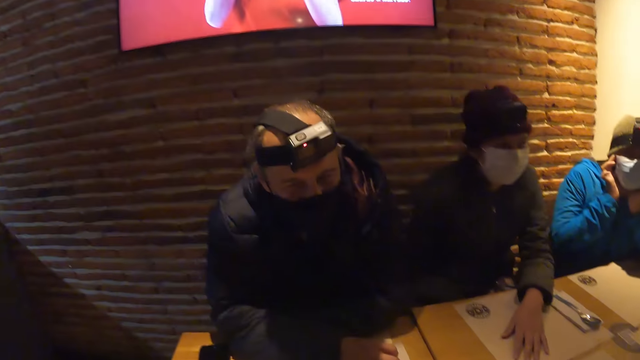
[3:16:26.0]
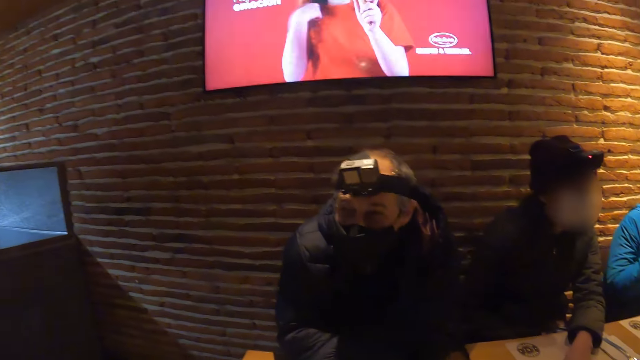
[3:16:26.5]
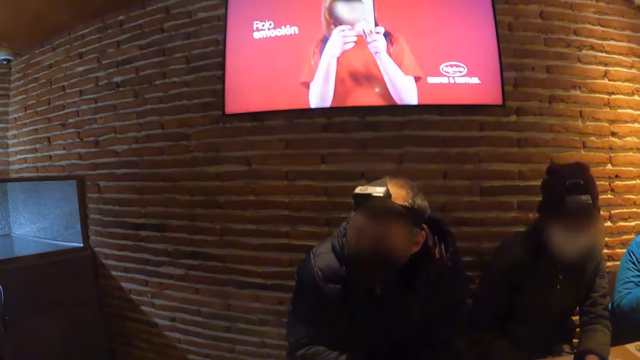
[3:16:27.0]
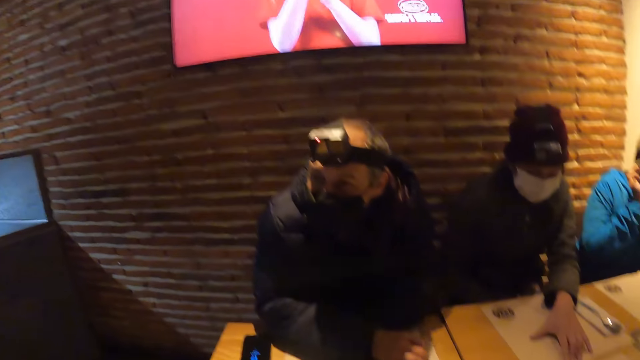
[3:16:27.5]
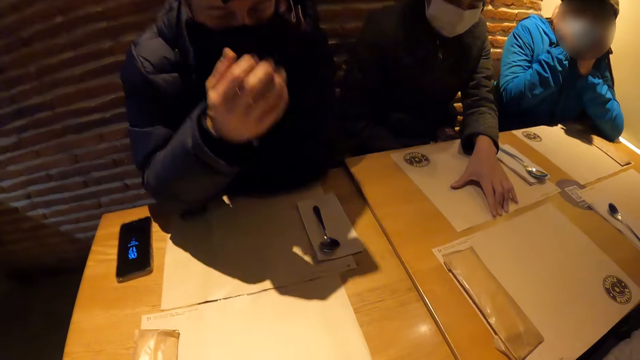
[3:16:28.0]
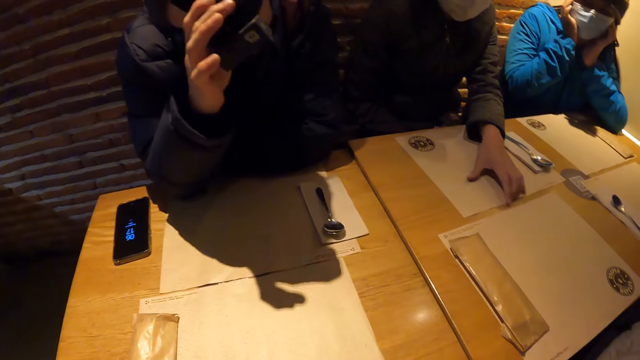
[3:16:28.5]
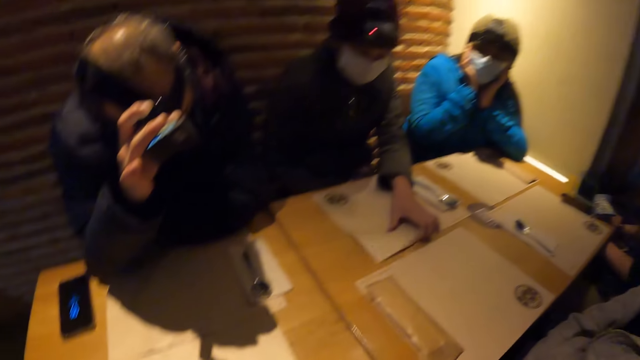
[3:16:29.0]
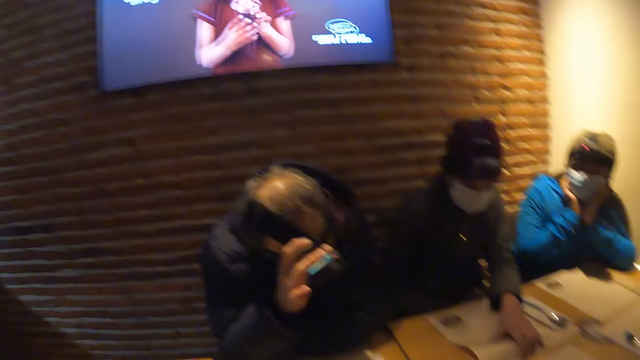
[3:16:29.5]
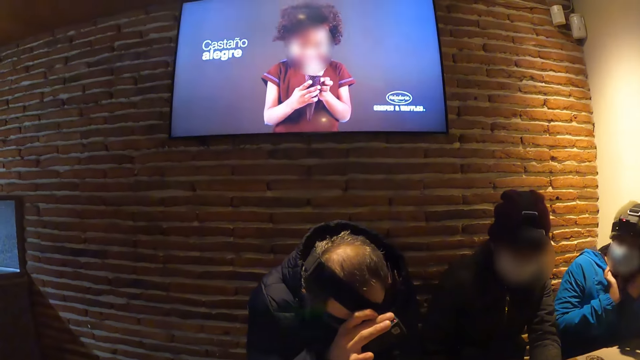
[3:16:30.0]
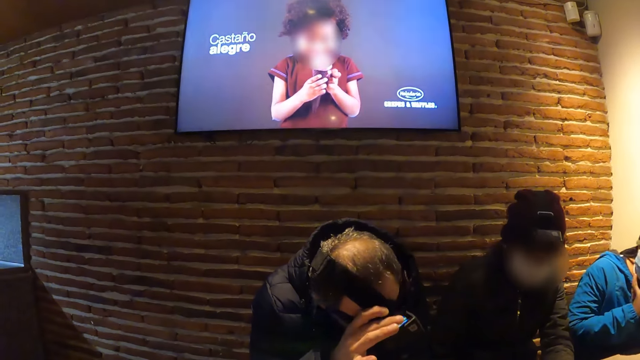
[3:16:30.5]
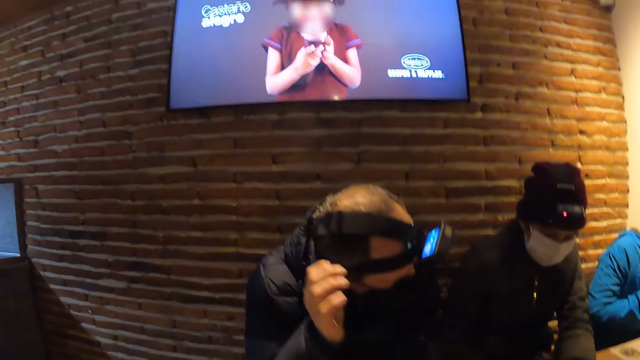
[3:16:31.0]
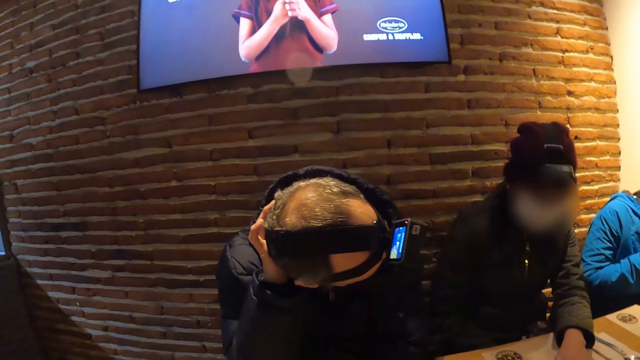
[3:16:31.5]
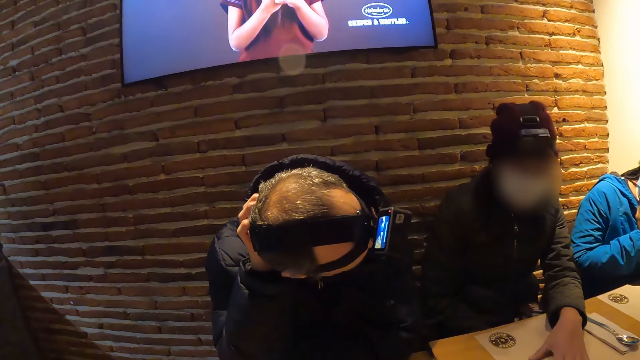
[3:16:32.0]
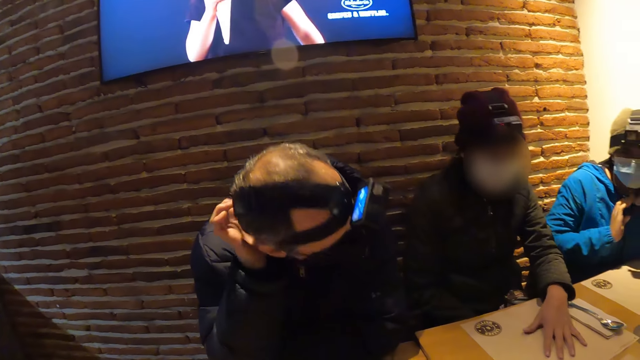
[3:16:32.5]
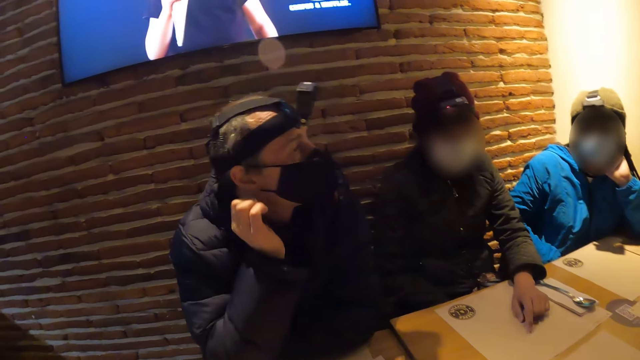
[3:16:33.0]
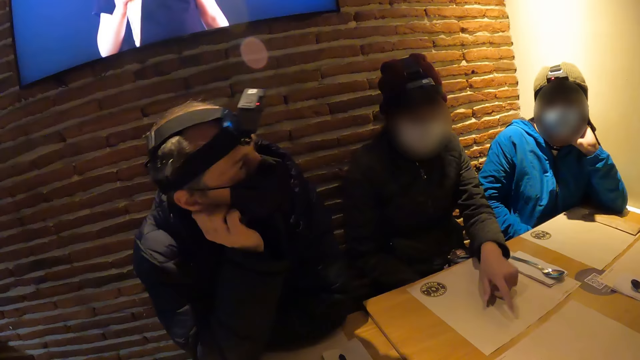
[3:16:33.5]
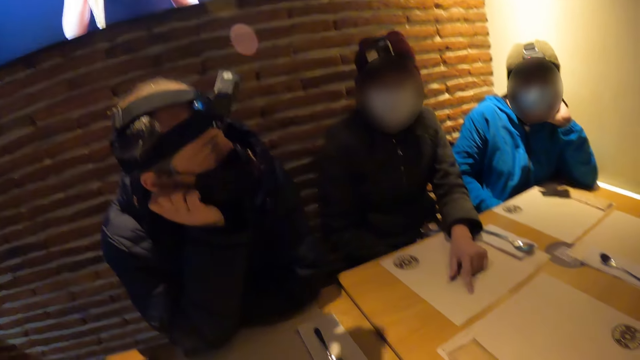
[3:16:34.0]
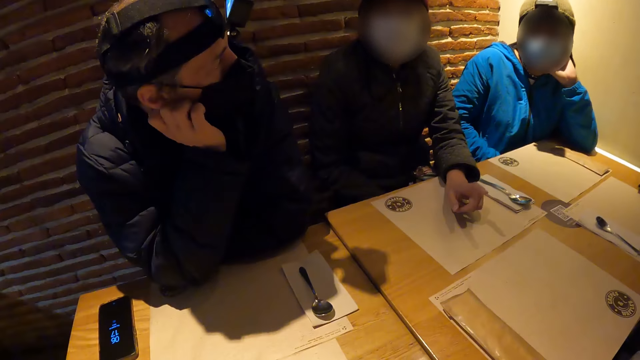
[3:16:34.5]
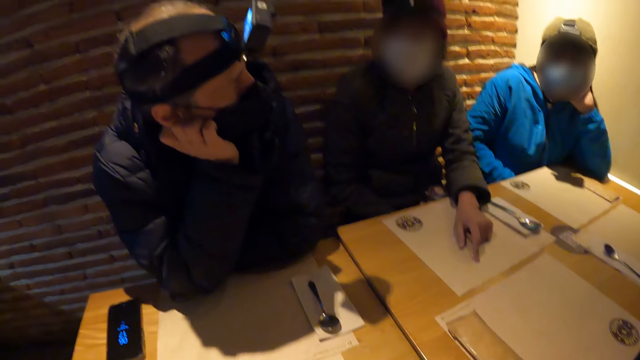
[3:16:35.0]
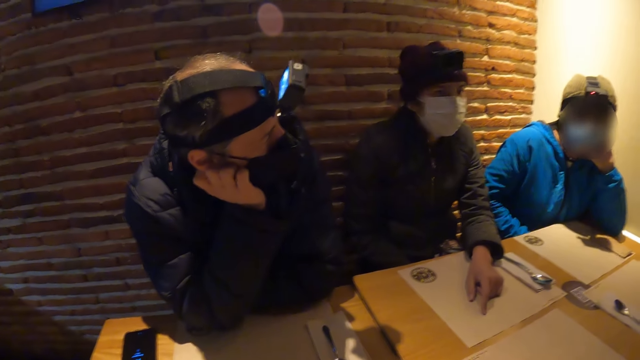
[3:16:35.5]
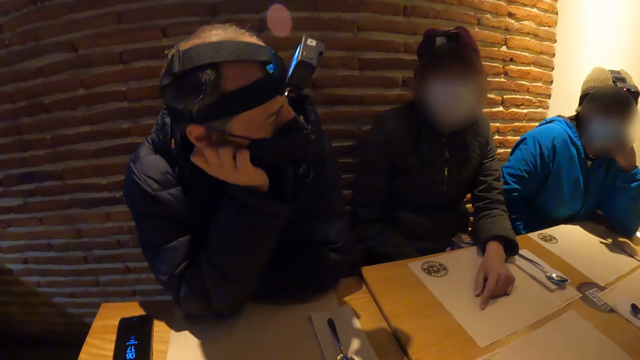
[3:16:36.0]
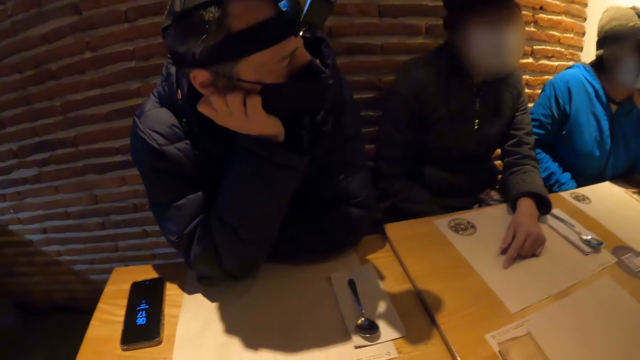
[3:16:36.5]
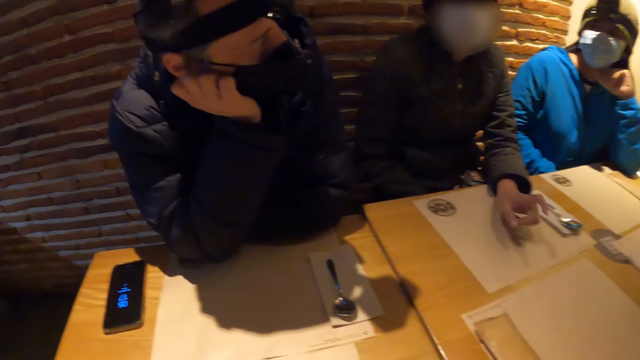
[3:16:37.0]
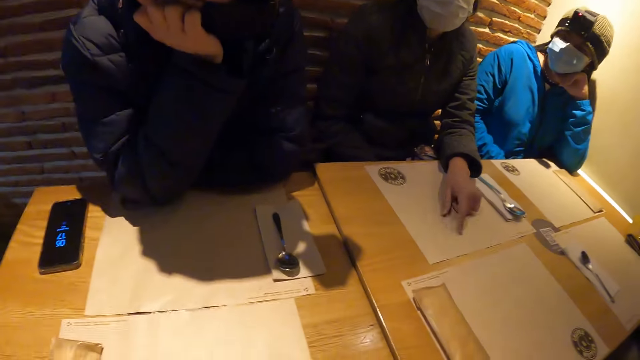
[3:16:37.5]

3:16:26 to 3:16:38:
A man touches a head camera with his right hand and adjusts the camera on the head. A woman squeezes the table mat with her left hand. The camera wearer watches television. The woman converses with the camera wearer and the group of people at the table. The man points at the piece of paper on the table.

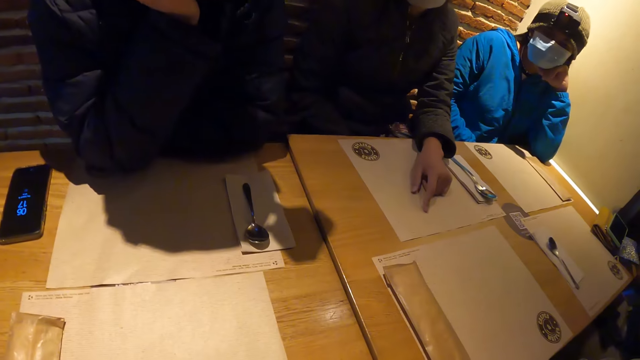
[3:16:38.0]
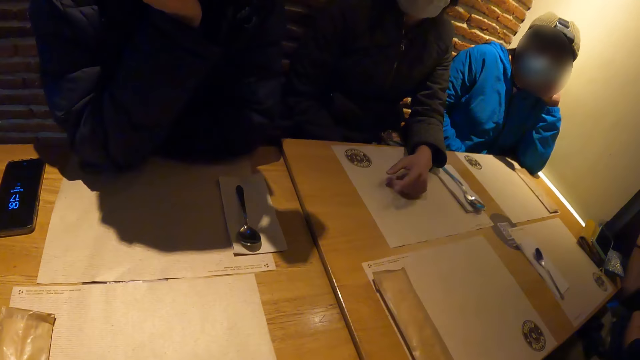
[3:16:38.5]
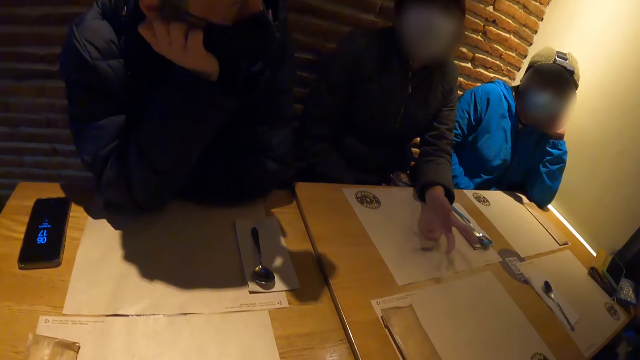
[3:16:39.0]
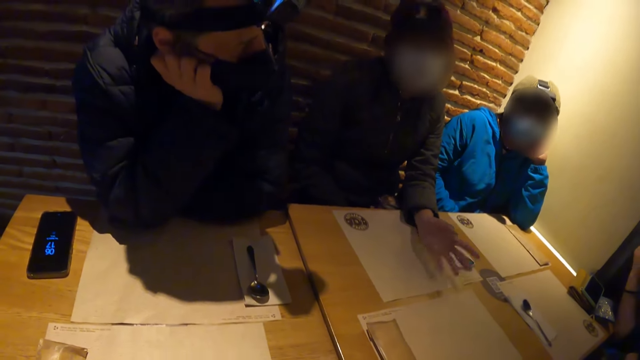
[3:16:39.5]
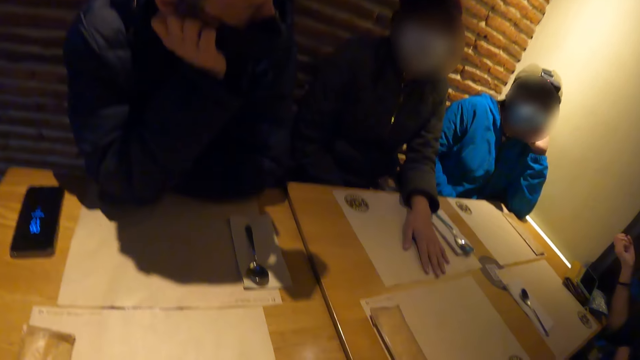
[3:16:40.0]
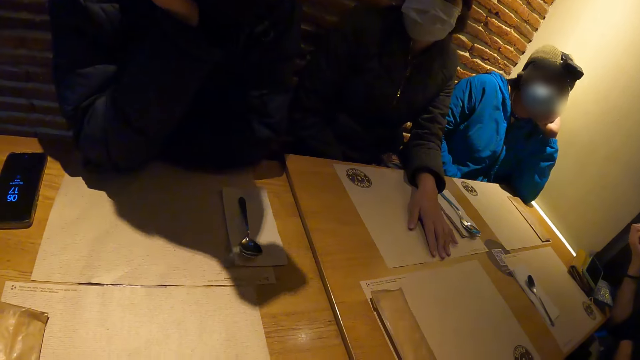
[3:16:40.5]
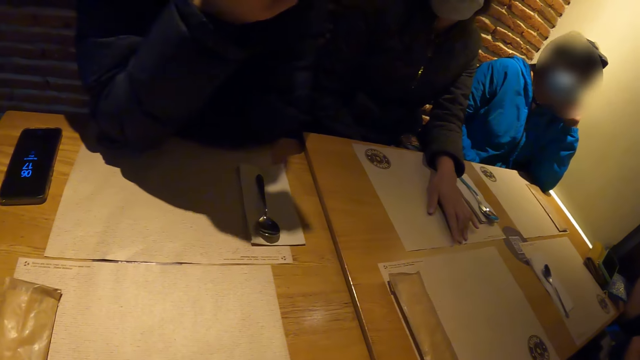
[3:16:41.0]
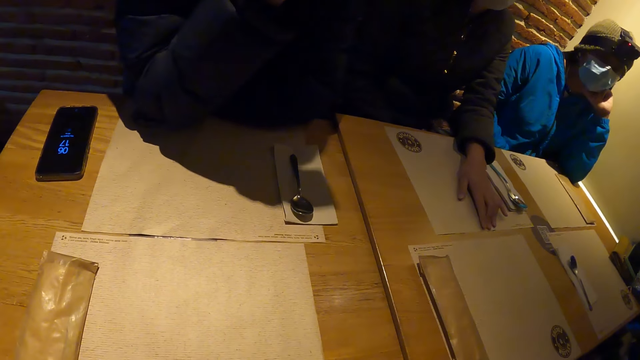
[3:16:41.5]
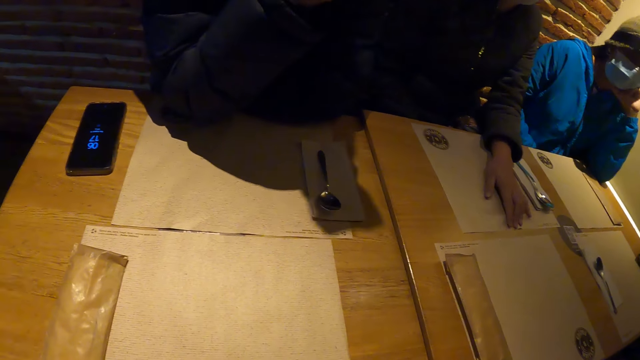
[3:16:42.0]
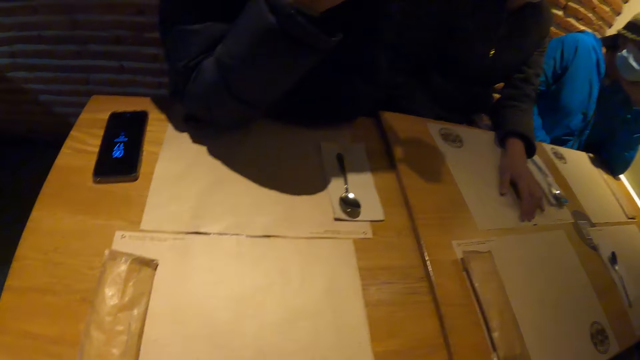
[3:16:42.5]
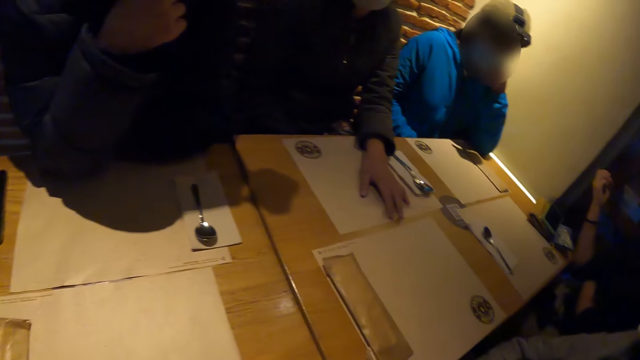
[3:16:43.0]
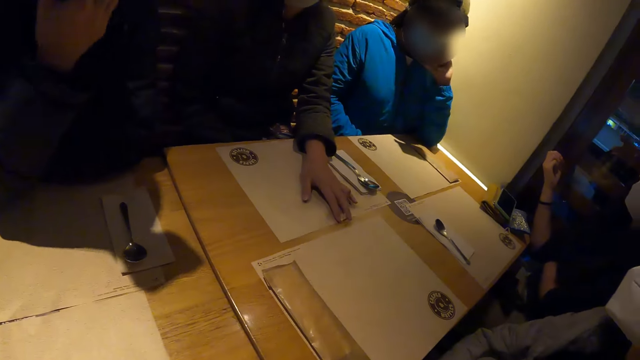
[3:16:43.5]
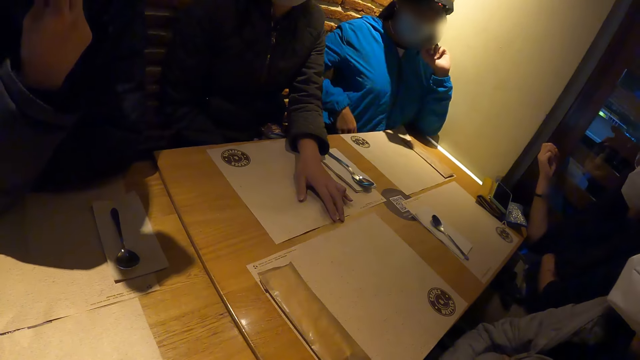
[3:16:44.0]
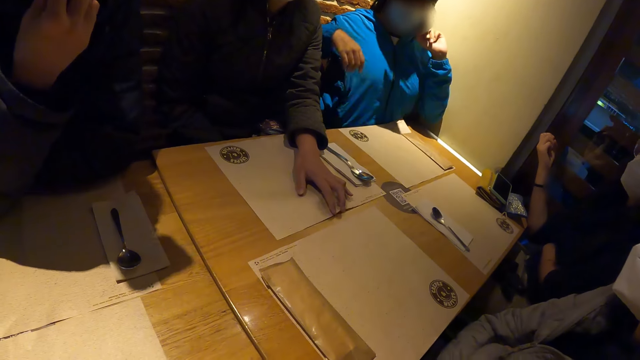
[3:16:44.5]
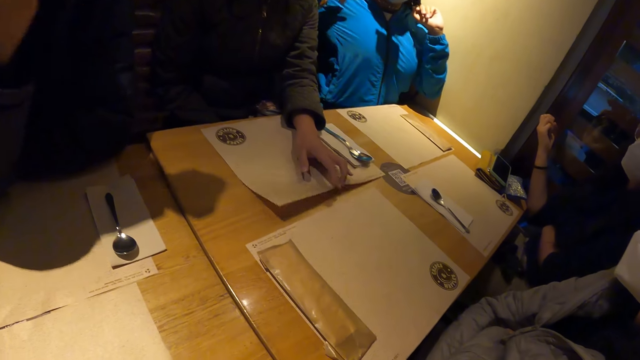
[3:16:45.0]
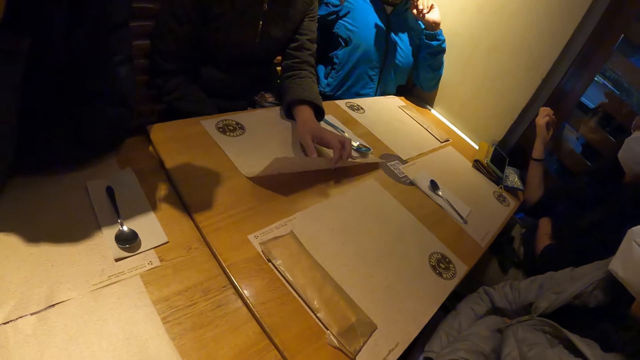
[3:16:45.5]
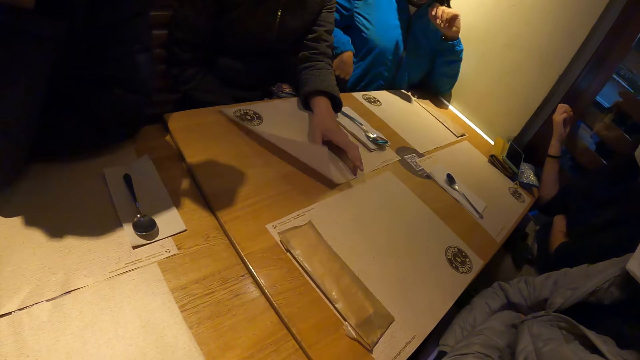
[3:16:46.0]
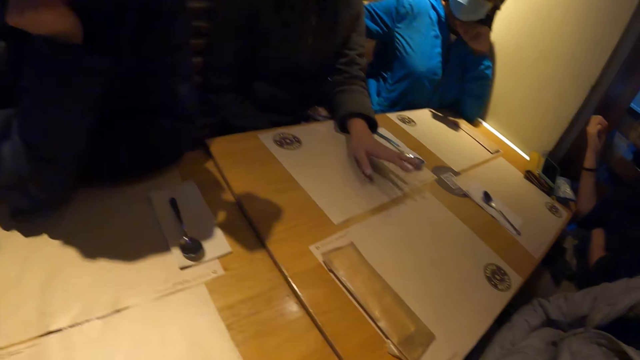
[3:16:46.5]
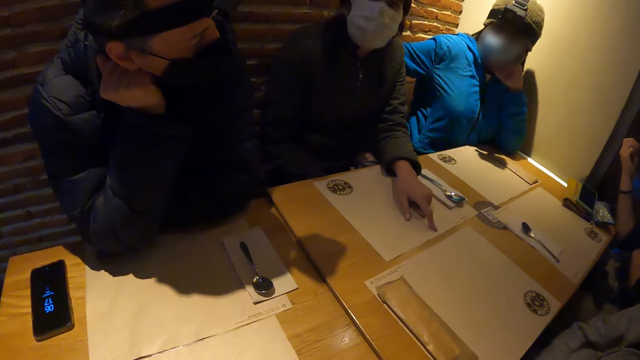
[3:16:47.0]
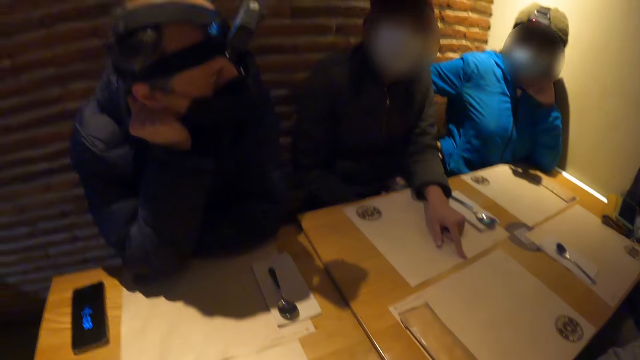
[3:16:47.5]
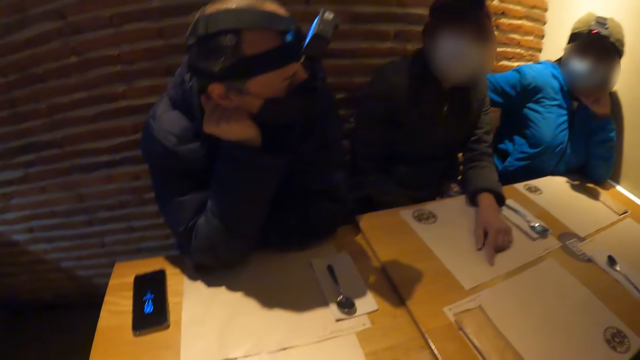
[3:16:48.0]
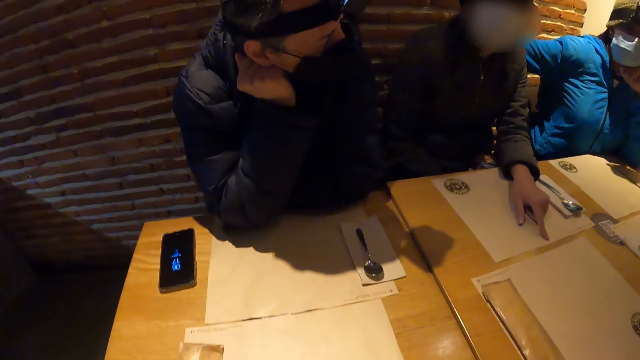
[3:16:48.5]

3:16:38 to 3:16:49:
A woman stretches. She raises the table mat with her left hand.
